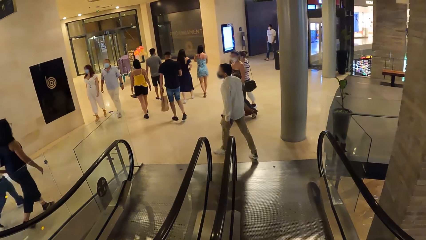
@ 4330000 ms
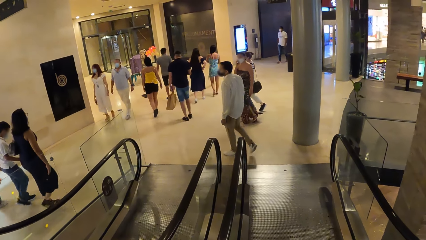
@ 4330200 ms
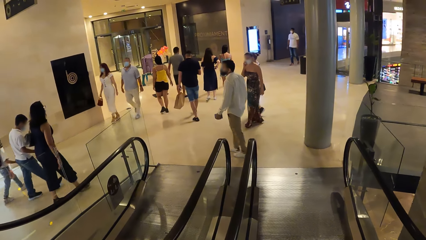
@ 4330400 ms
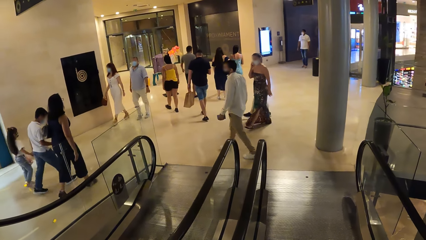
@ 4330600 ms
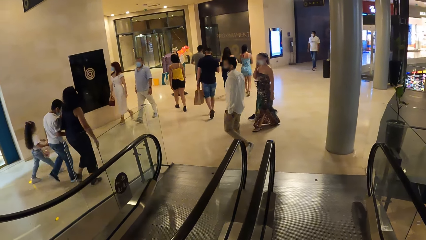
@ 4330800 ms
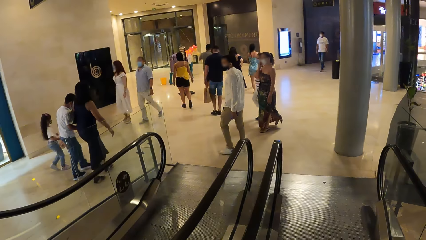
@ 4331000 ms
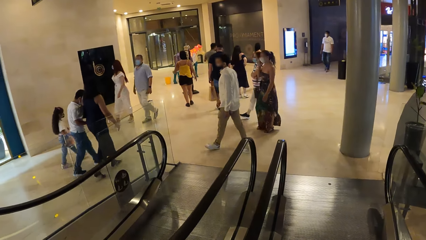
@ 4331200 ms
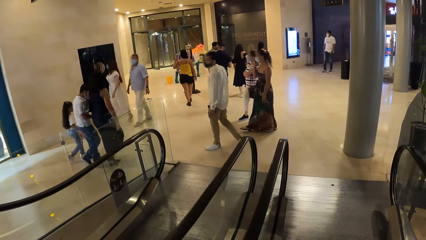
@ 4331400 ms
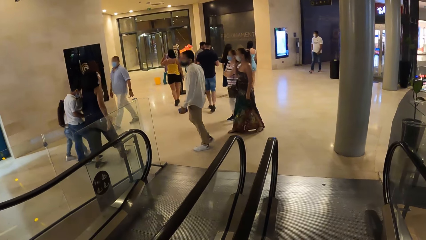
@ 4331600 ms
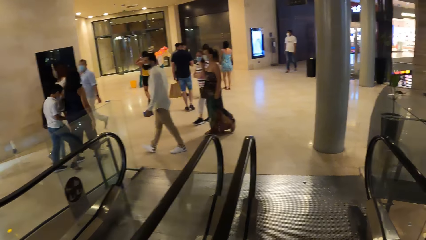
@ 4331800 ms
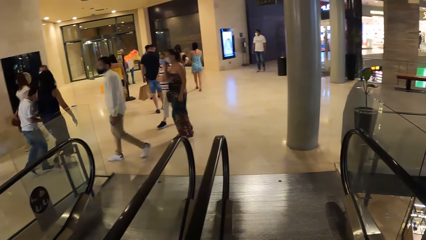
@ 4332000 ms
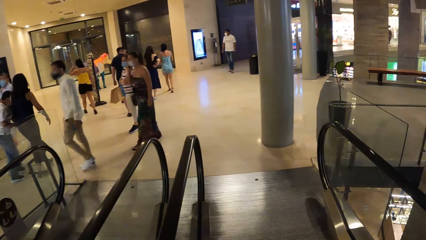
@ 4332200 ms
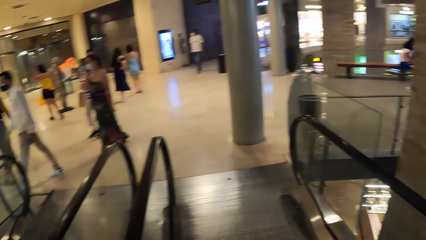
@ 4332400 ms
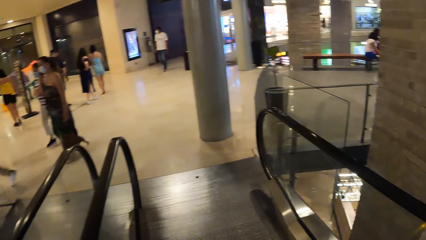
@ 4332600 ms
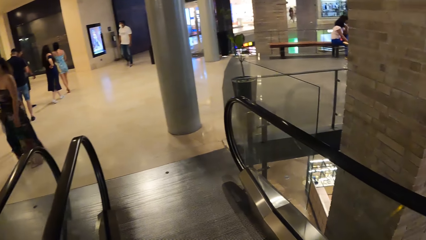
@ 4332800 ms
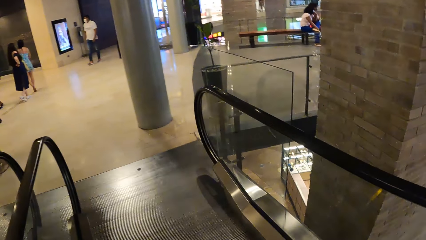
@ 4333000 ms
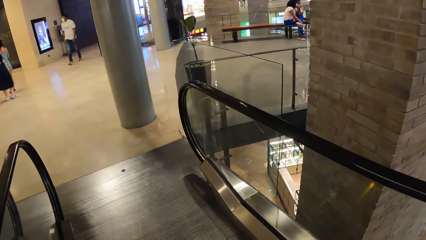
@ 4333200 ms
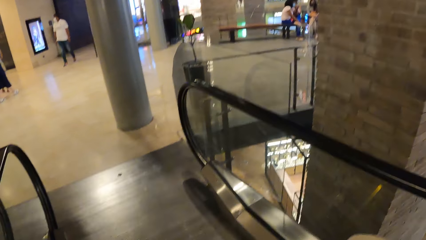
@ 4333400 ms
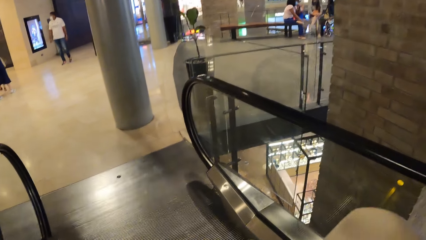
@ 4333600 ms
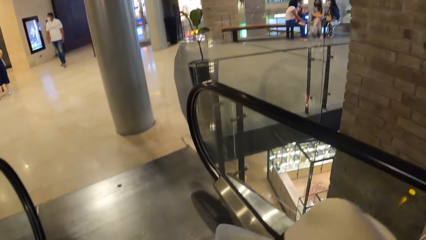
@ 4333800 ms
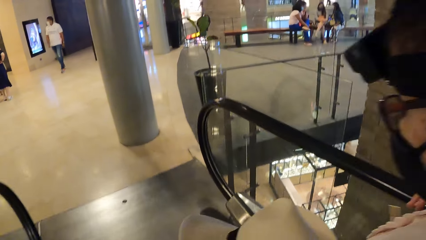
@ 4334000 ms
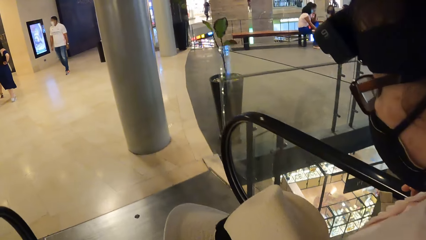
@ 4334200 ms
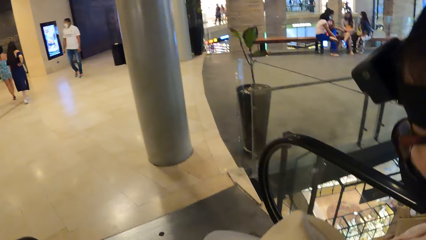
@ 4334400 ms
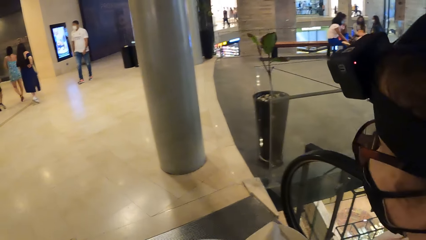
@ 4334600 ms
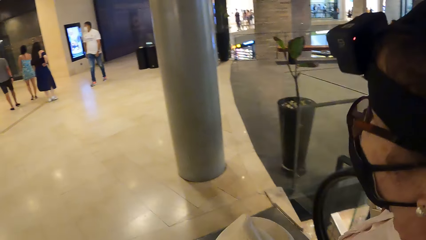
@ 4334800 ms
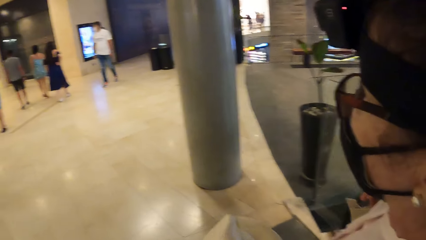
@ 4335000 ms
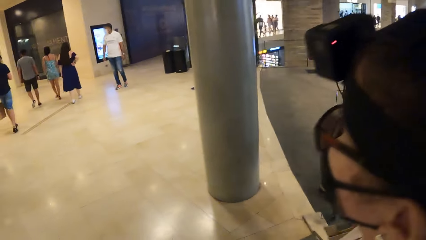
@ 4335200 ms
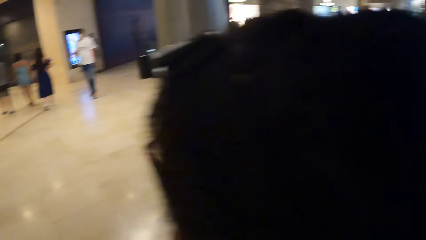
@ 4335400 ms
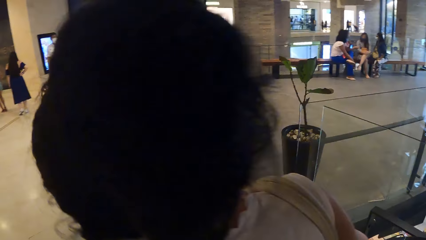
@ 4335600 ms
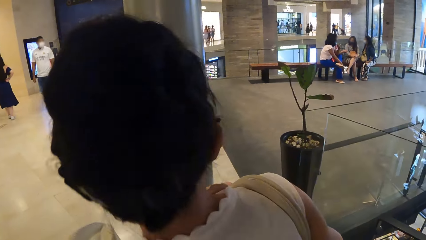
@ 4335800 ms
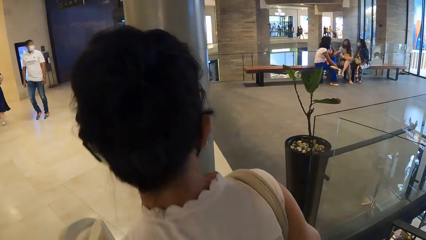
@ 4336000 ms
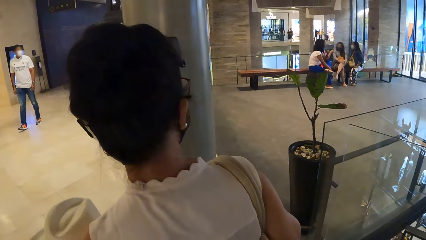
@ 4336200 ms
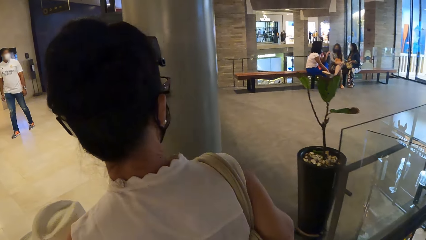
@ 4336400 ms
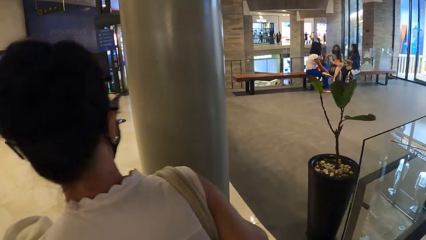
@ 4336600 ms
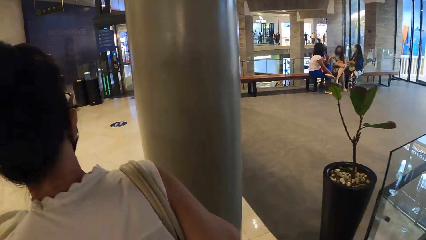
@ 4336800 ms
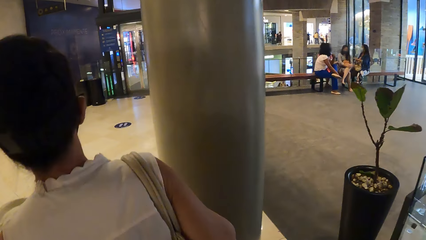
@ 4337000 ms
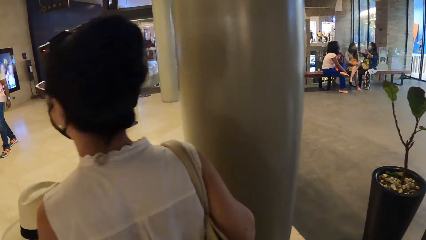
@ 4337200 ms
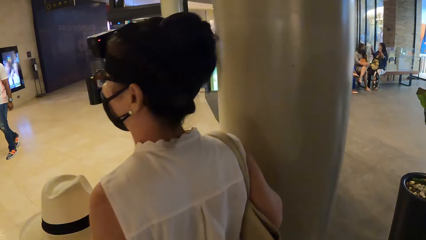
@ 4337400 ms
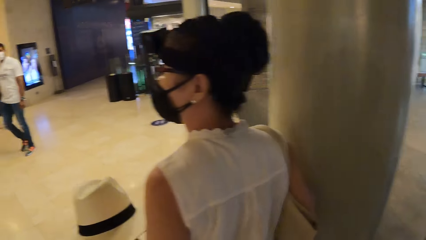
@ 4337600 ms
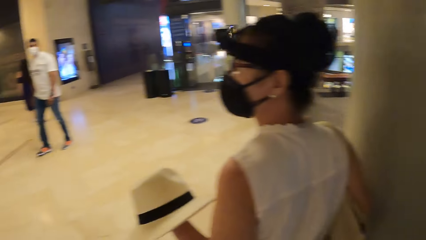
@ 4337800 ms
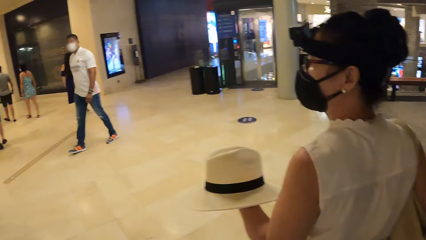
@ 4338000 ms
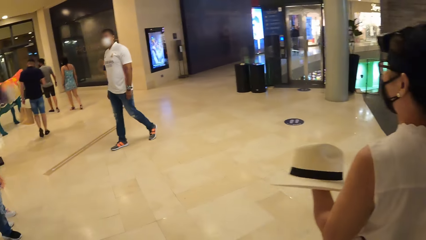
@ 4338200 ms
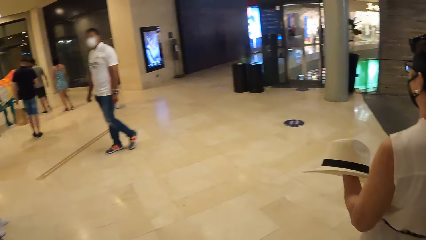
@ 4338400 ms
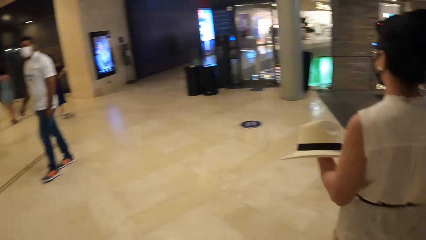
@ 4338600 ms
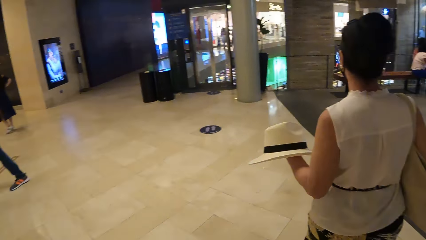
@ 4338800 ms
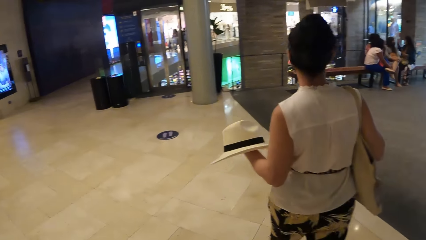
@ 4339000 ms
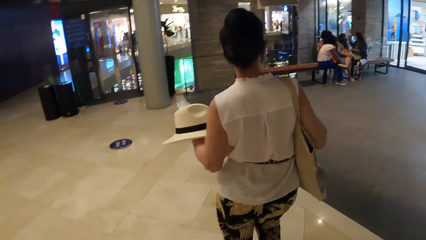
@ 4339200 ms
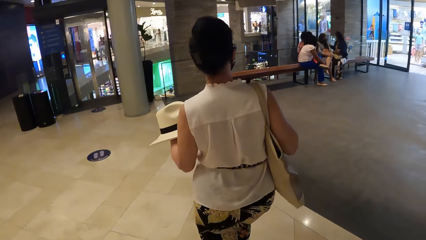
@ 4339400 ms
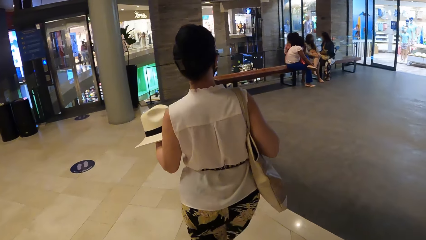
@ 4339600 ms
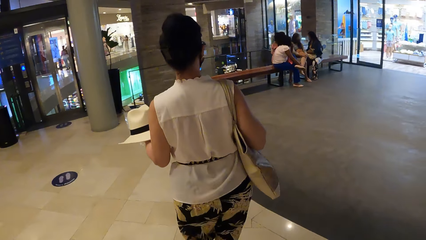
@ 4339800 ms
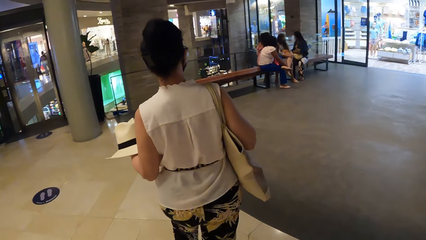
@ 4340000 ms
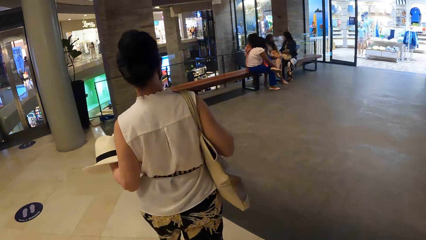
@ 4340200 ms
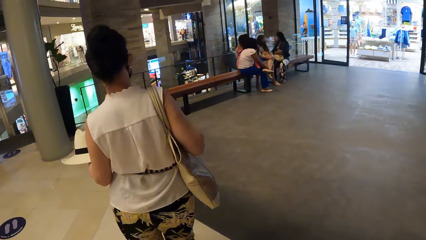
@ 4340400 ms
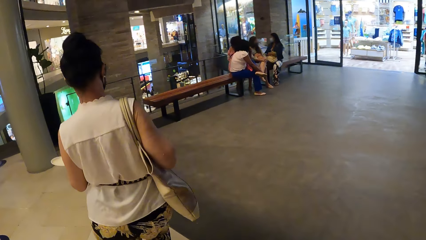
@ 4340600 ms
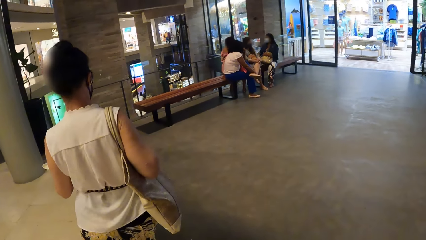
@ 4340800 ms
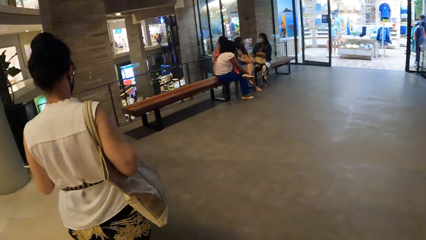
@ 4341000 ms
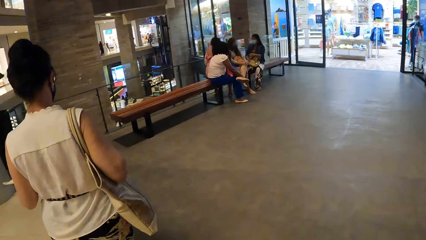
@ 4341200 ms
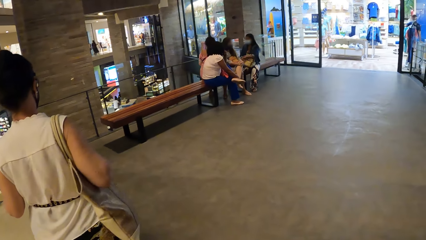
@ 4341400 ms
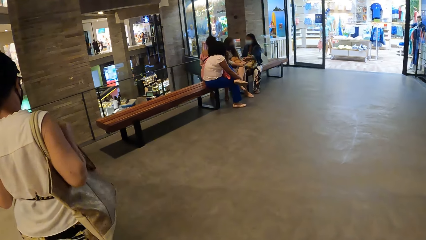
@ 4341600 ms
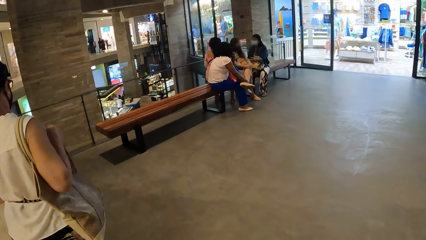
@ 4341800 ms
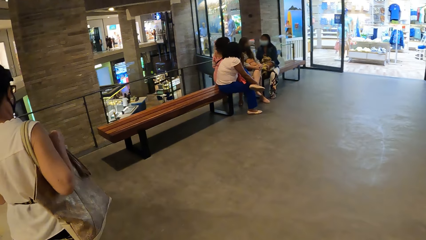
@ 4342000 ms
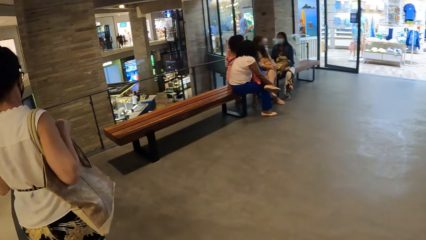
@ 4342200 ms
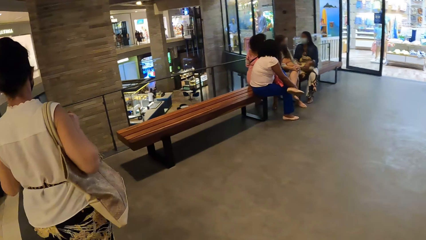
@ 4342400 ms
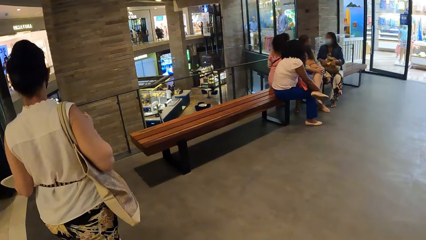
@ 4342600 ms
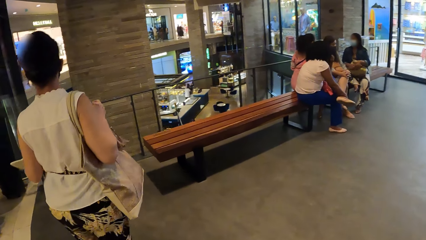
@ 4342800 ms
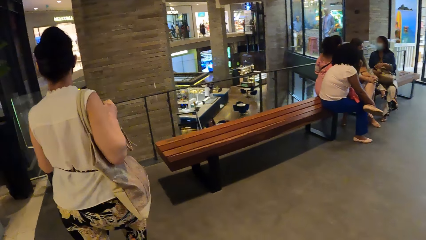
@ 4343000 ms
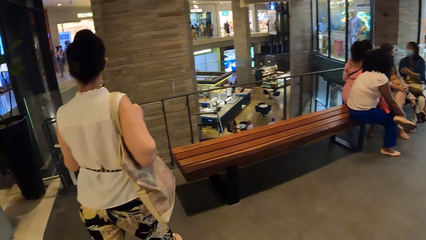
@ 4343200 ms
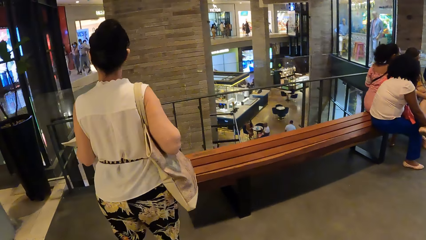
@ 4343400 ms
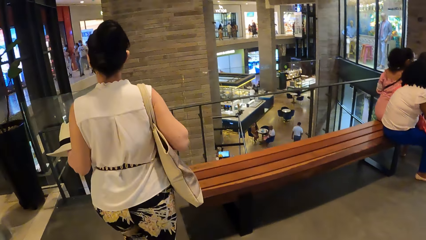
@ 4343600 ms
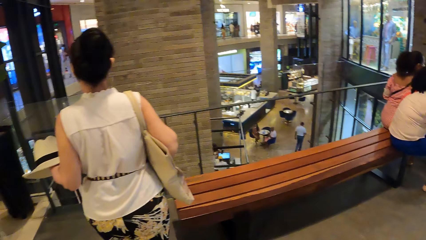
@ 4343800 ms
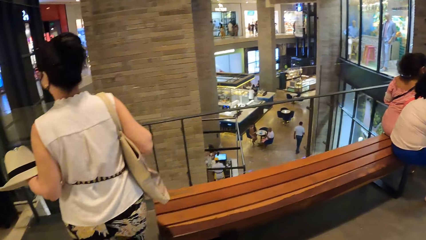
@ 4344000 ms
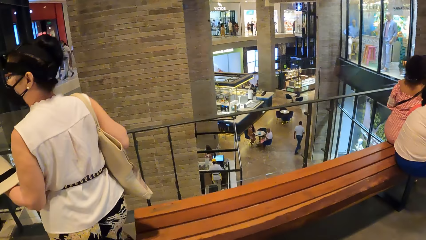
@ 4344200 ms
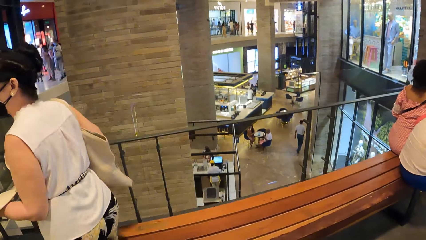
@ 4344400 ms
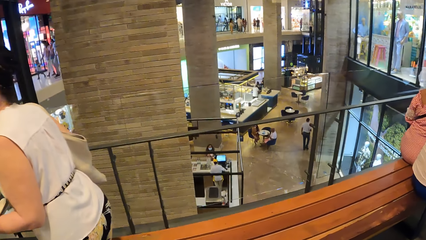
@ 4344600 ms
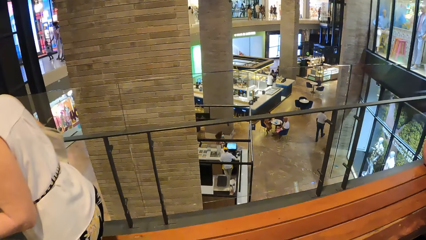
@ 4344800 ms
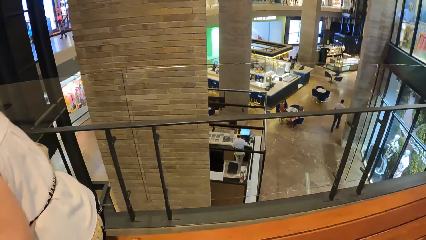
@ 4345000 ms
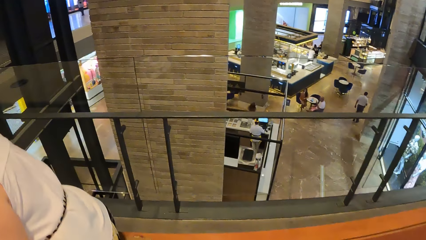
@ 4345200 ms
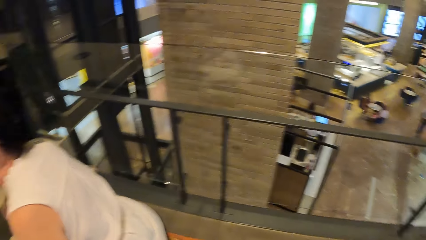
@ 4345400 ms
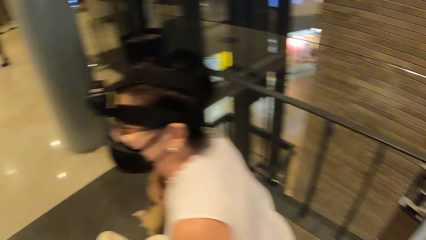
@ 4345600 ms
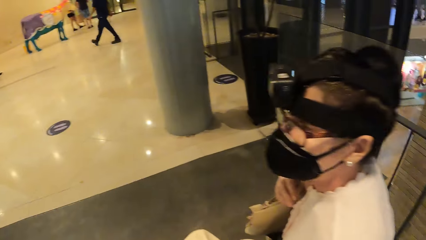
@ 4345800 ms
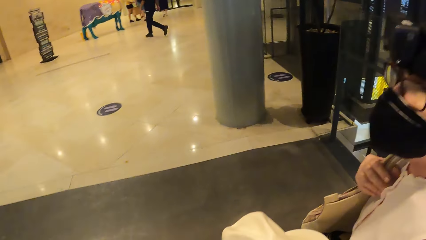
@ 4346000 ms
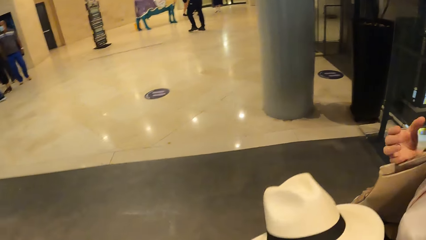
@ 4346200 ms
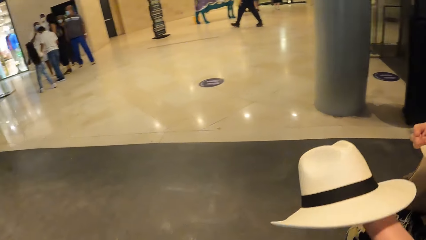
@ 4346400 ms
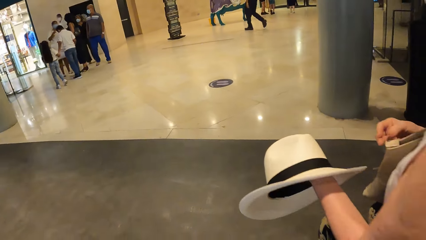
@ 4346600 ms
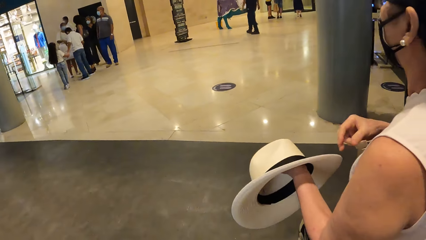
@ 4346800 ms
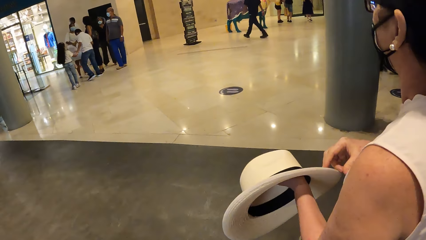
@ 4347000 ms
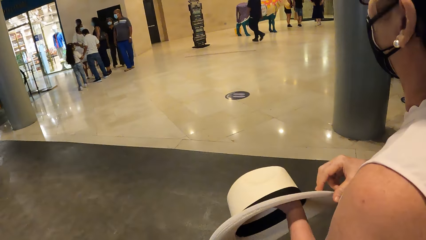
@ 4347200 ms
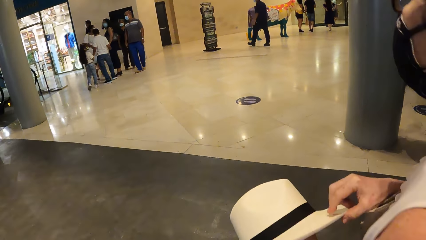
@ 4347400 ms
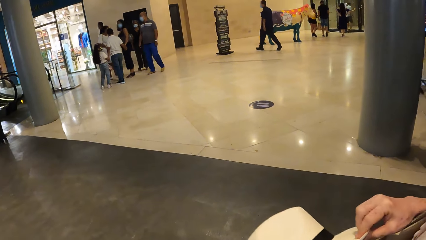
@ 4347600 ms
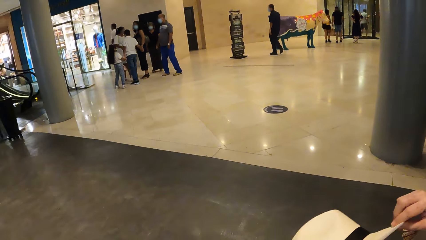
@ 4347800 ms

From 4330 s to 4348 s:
The camera wearer walks around the mall. A woman walks around. The camera wearer looks around and walks around. The woman walks around. The woman sits on a bench. The camera wearer looks around and sits on the bench.
